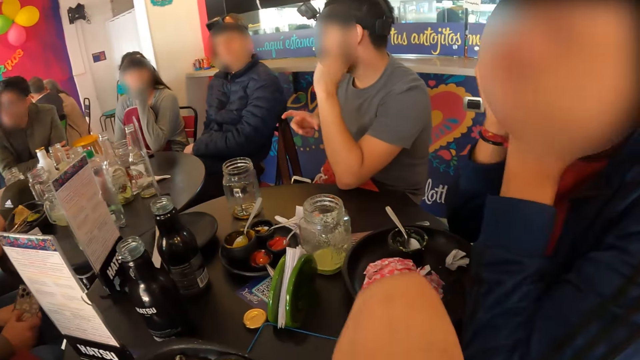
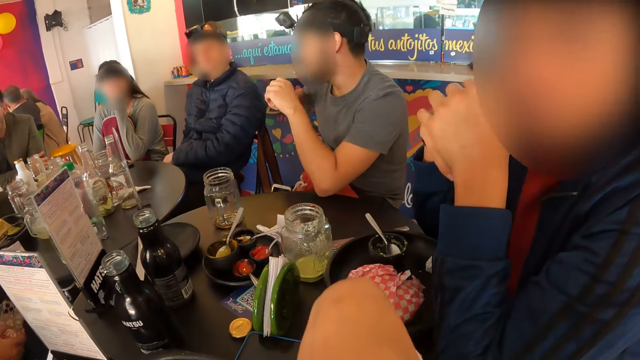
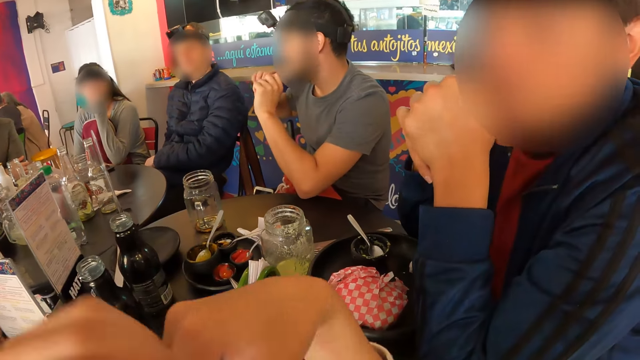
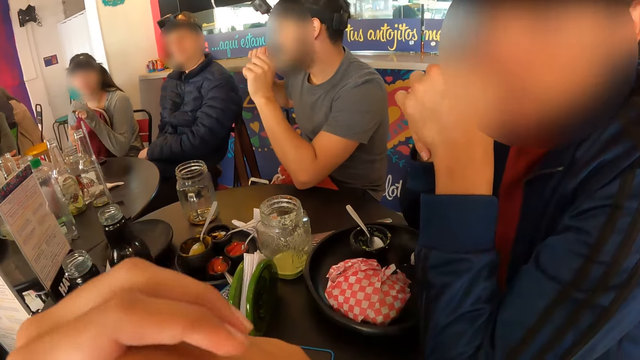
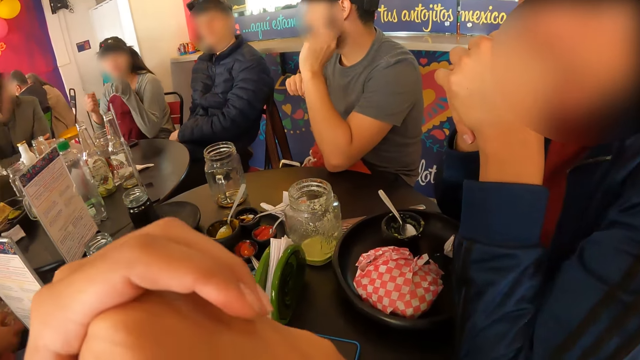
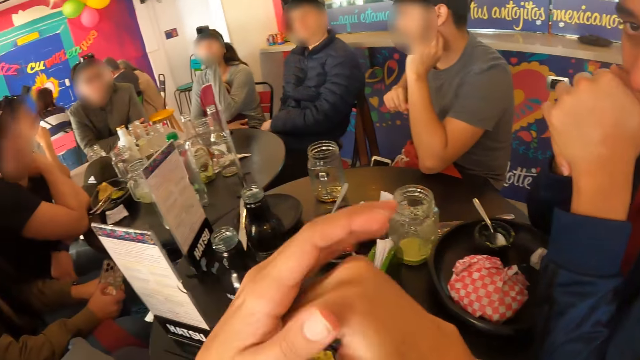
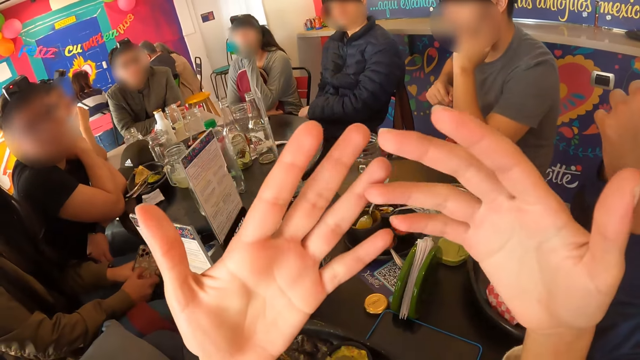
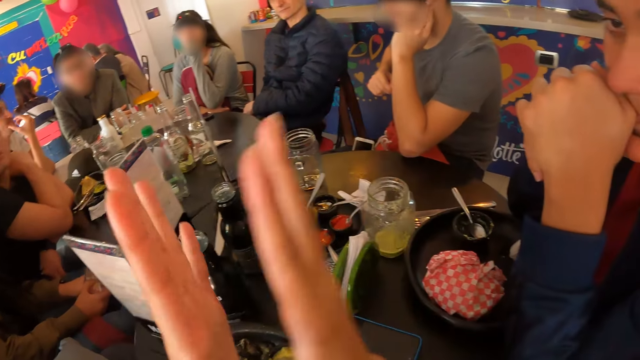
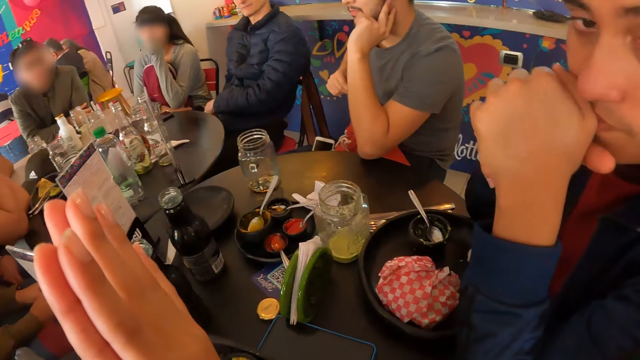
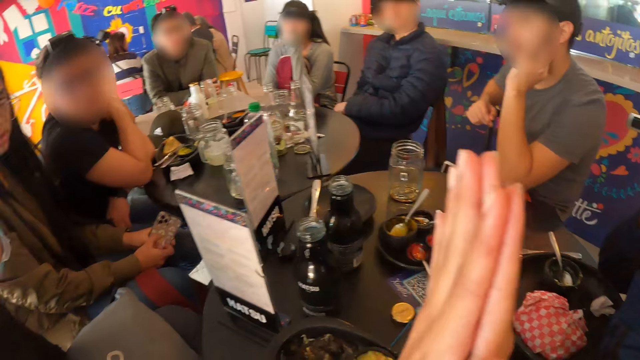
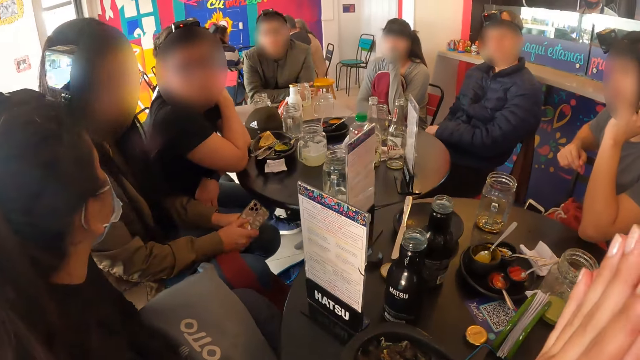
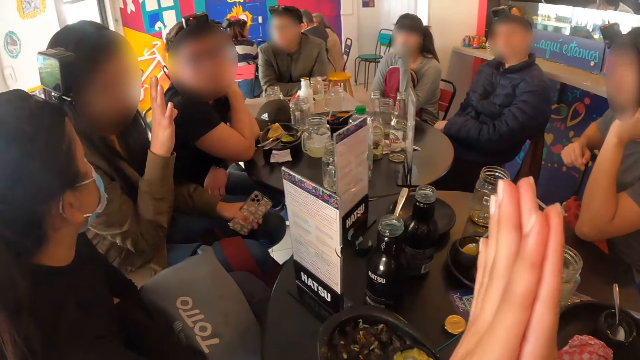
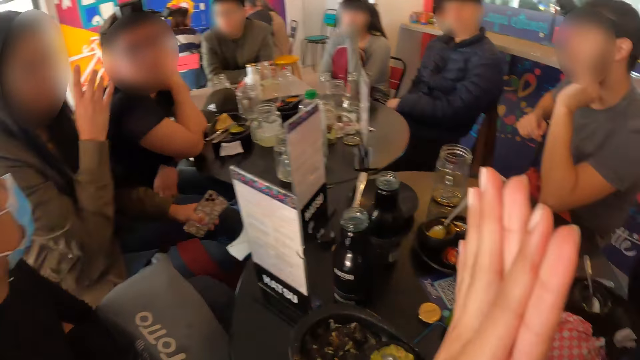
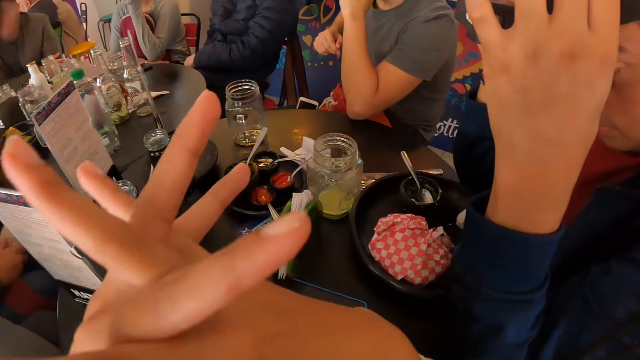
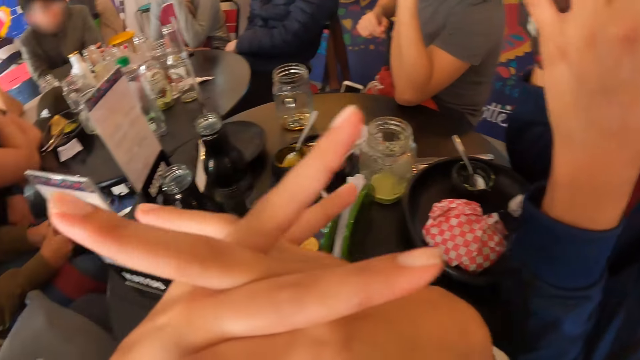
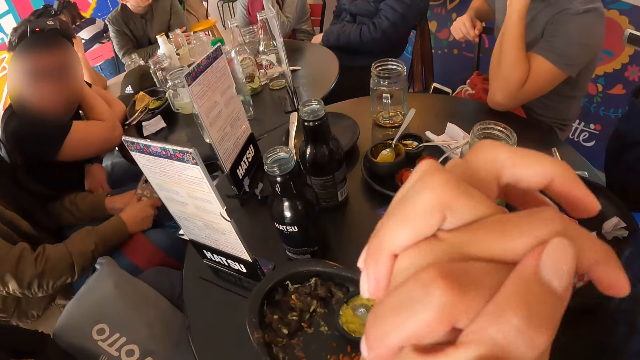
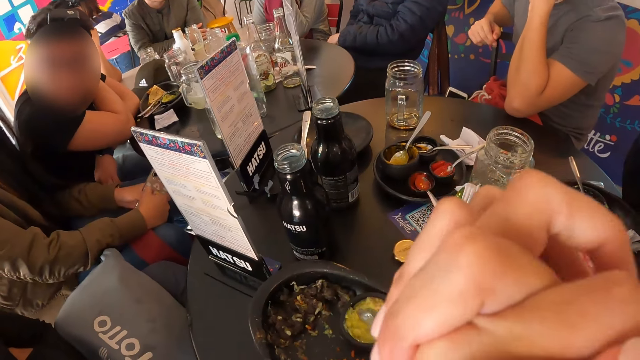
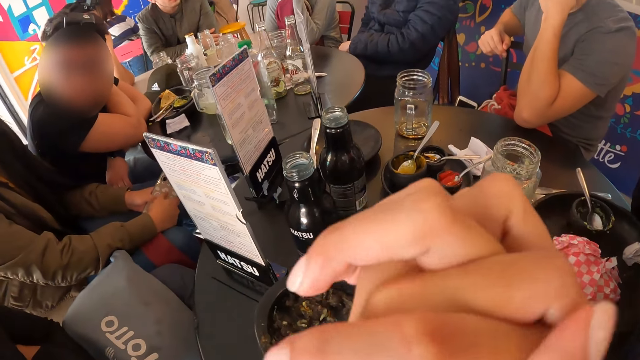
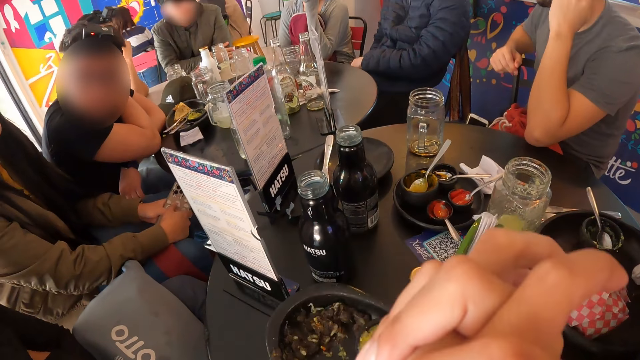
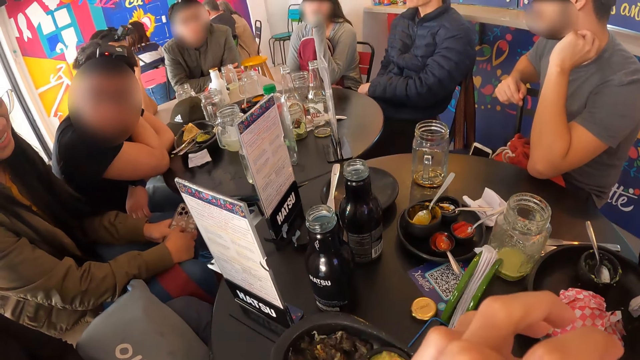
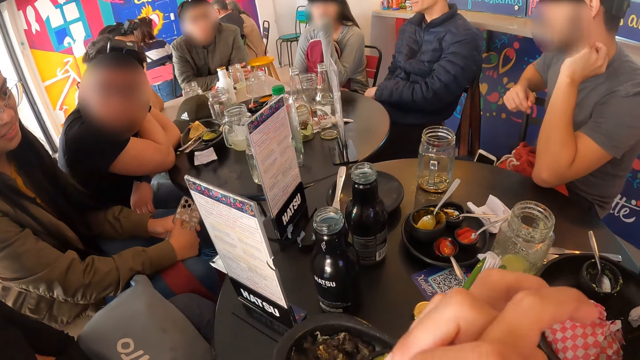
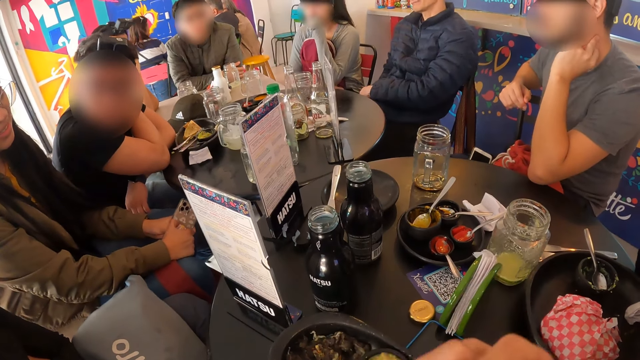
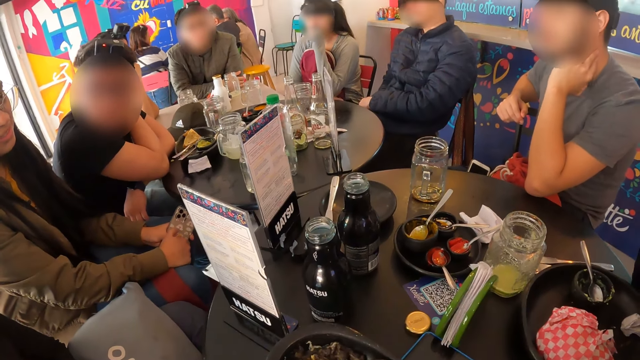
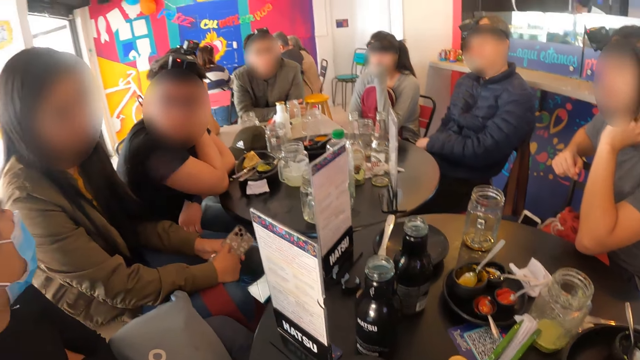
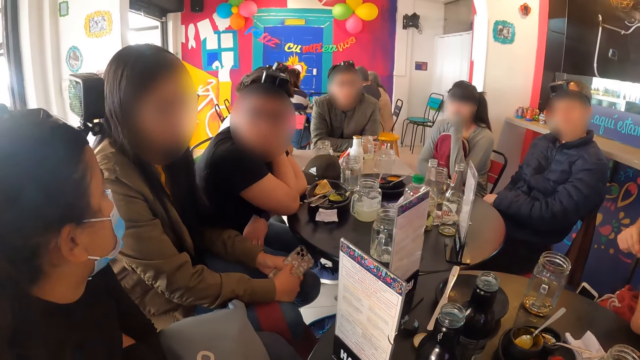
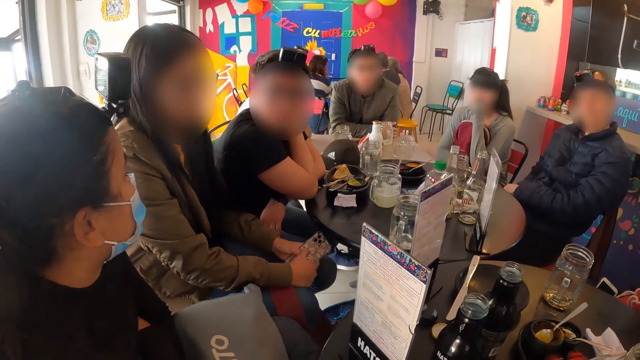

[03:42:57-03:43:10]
A woman interacts with the camera wearer. The camera wearer couples both hands. He spreads open both his hands. He moves hands together. The woman gesticulates with her right hand. The camera wearer couples both hands. He inserts fingers together. The woman holds a phone with both hands. The camera wearer stares around.

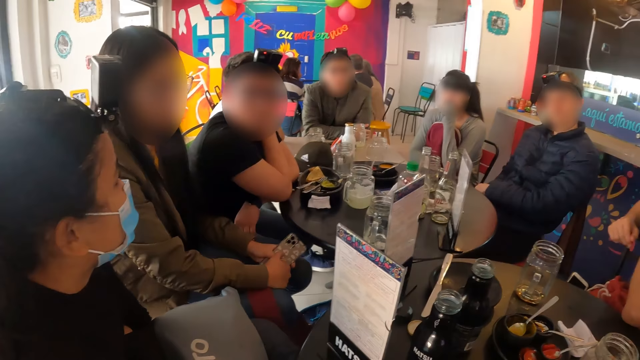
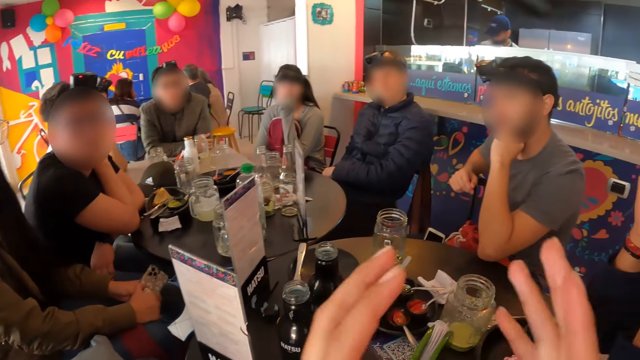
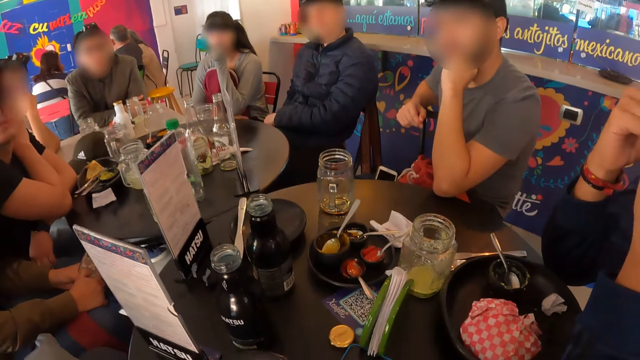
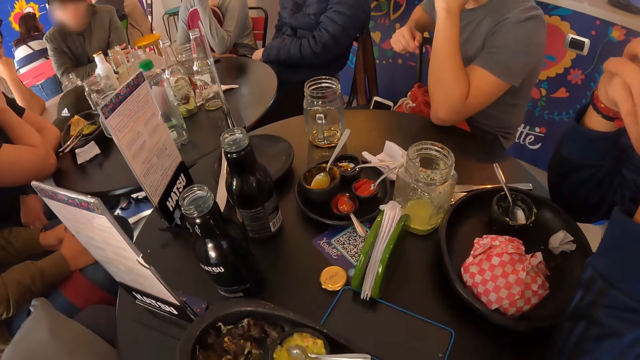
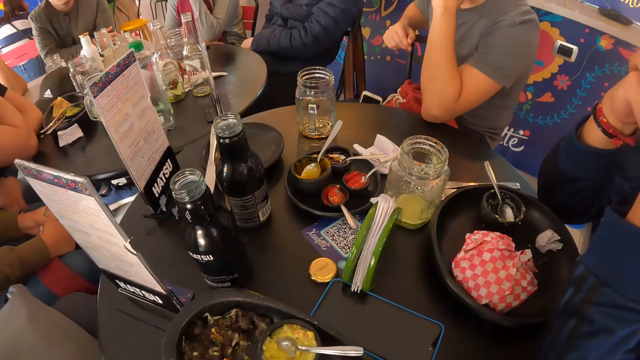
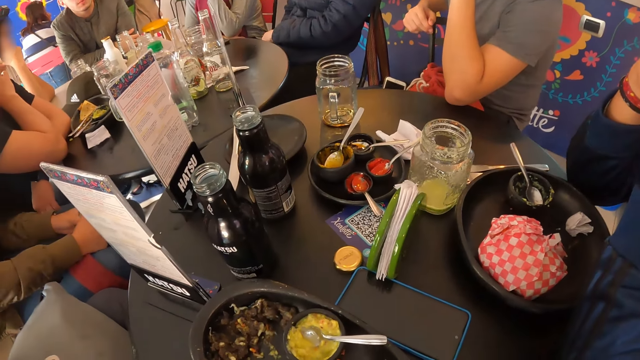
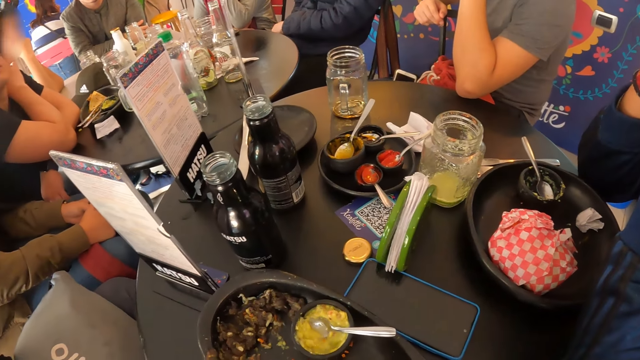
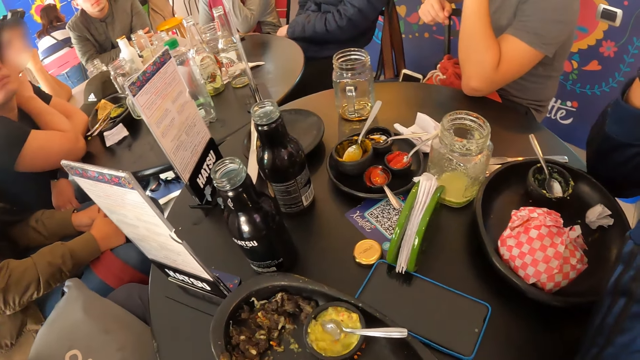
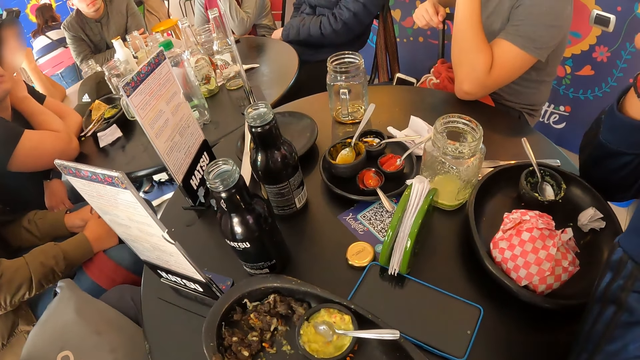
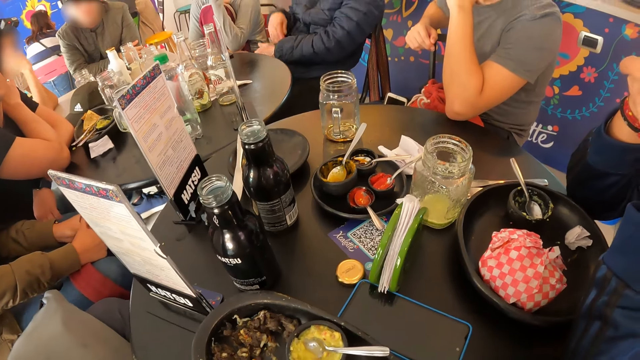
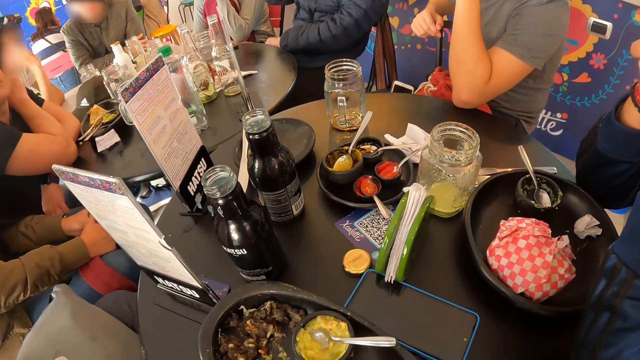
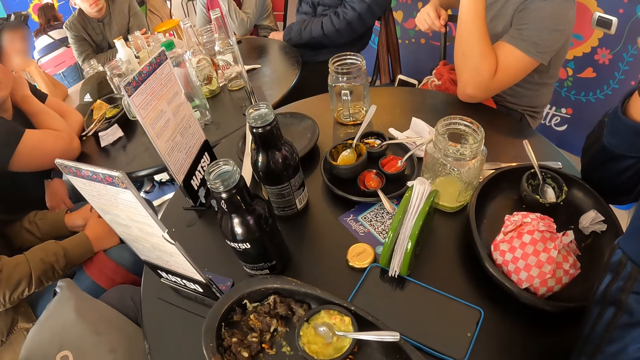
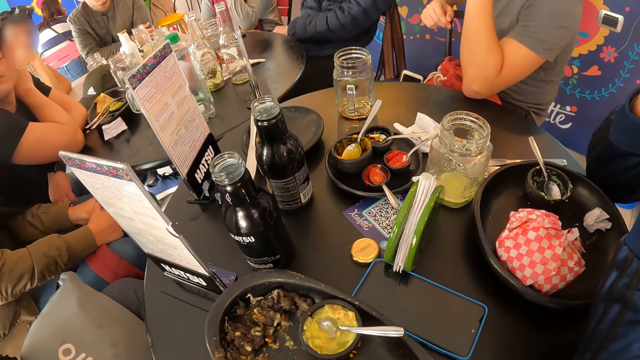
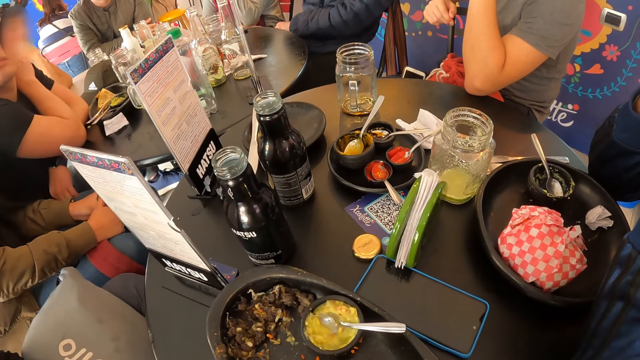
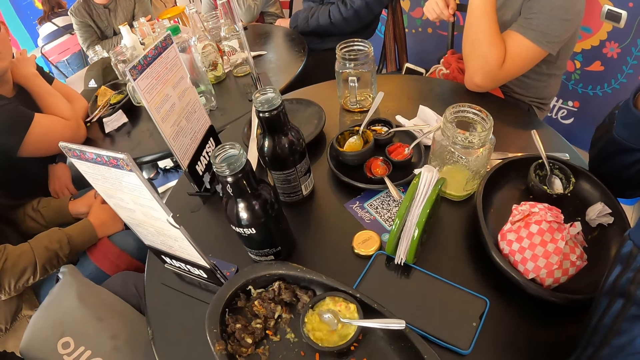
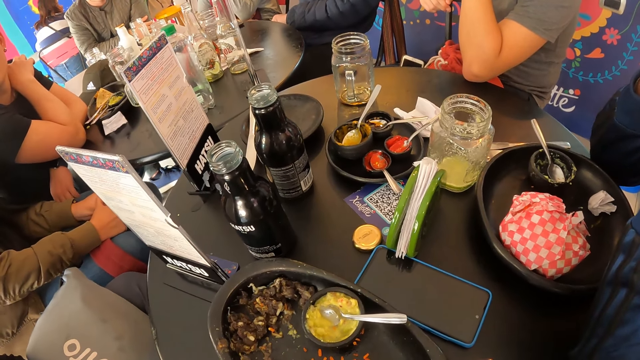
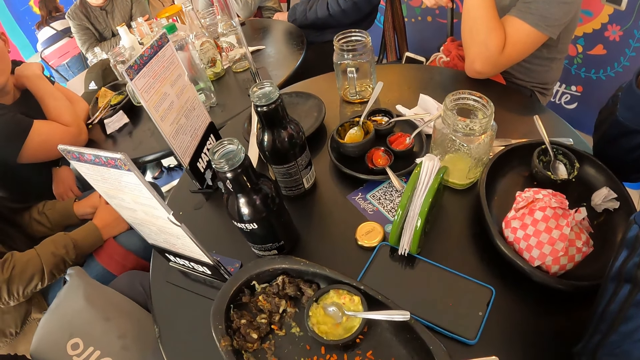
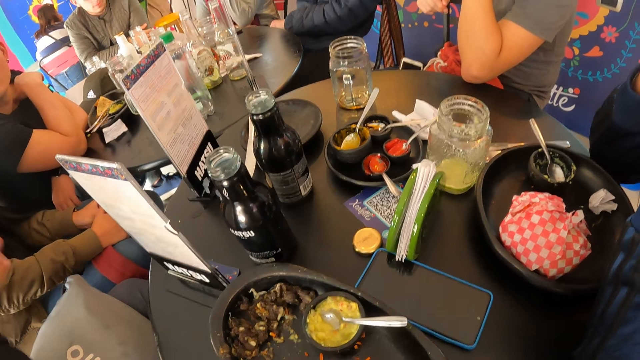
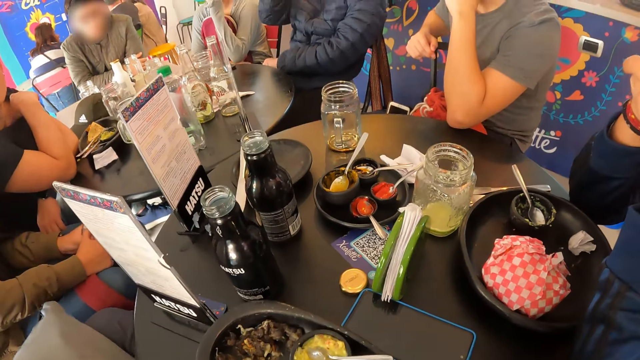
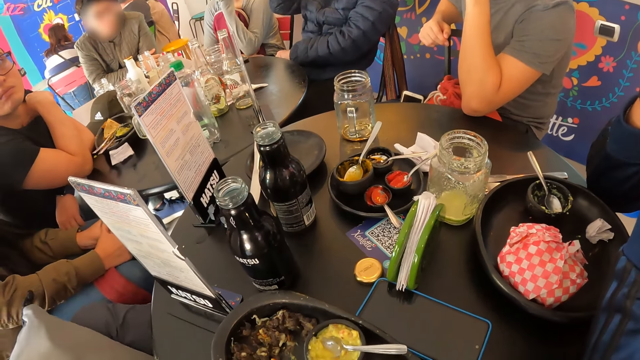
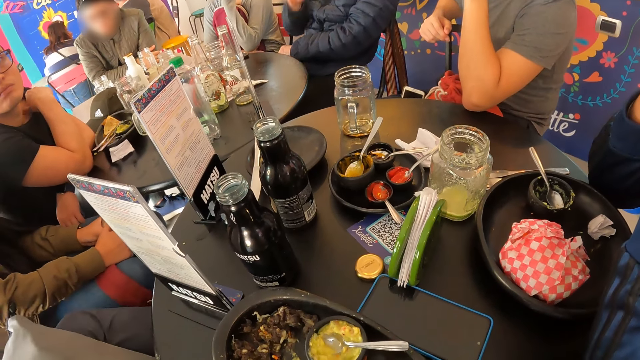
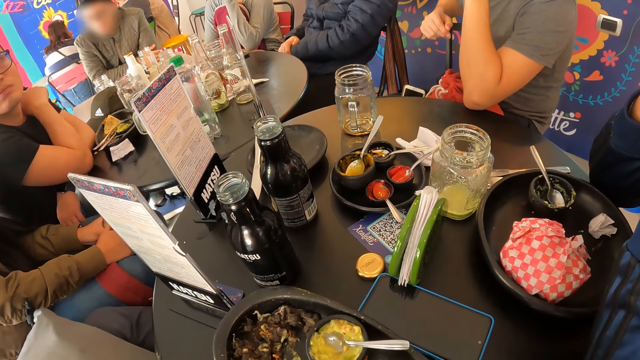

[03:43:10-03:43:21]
The camera wearer moves hands. They stare around.
